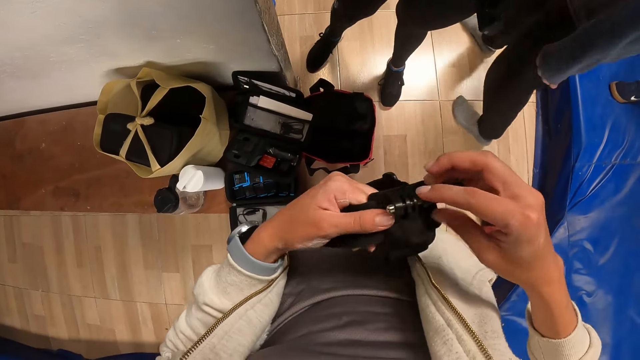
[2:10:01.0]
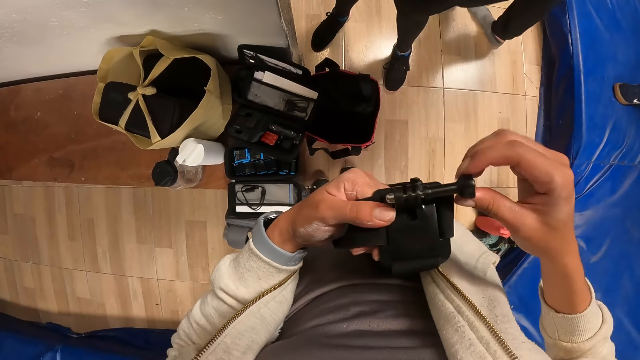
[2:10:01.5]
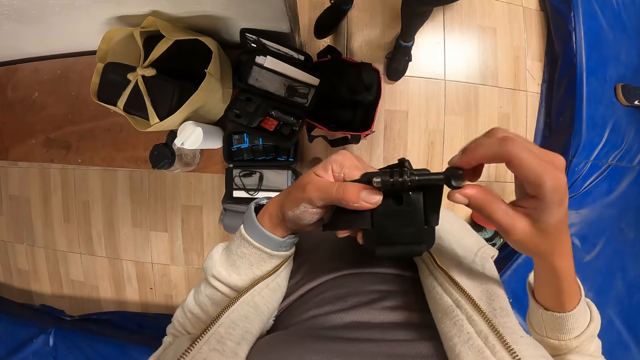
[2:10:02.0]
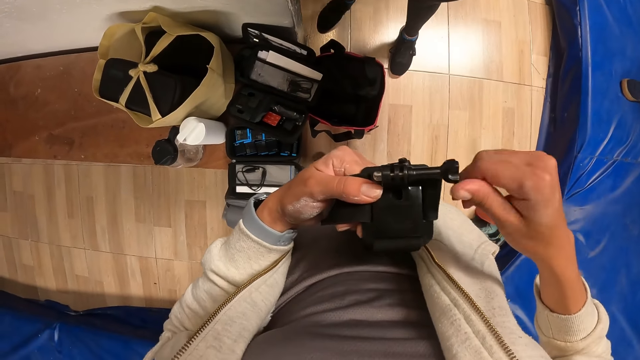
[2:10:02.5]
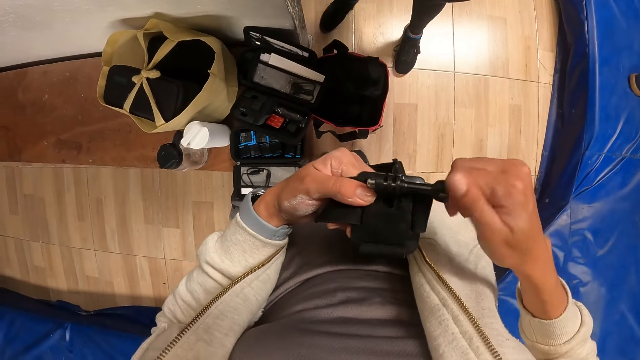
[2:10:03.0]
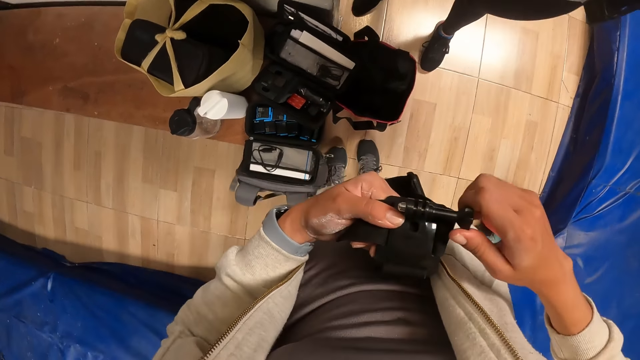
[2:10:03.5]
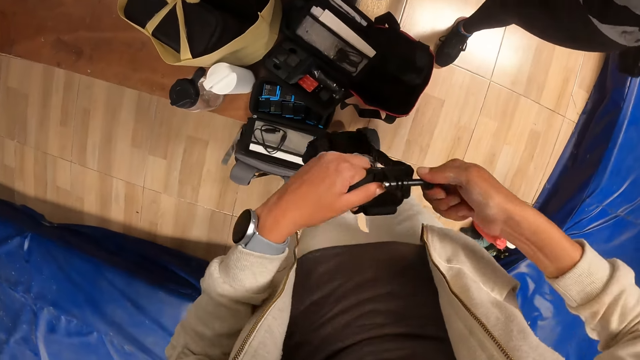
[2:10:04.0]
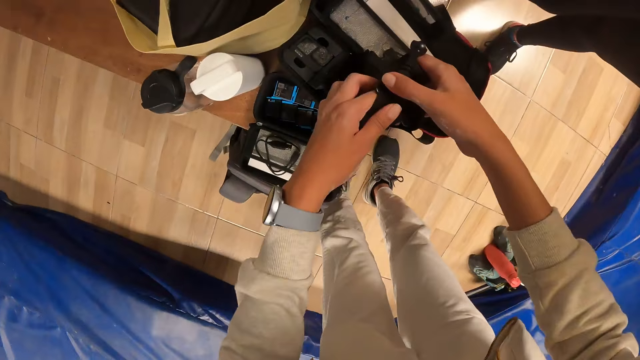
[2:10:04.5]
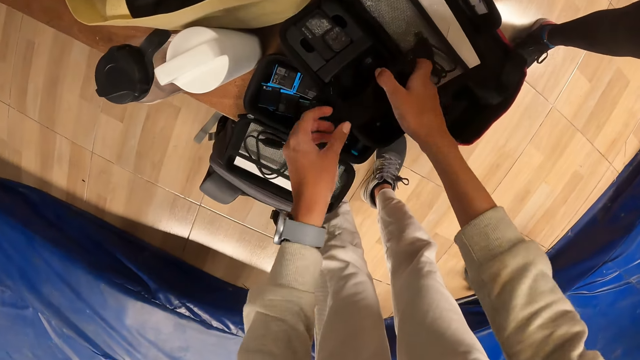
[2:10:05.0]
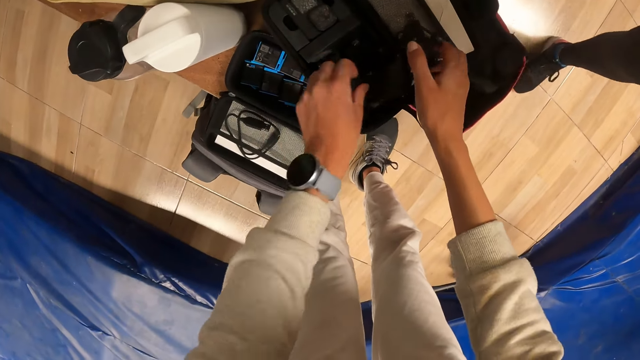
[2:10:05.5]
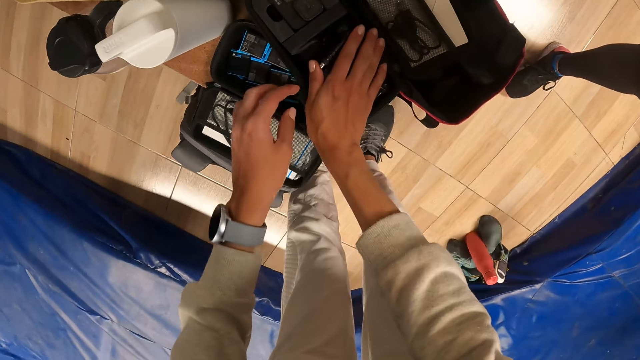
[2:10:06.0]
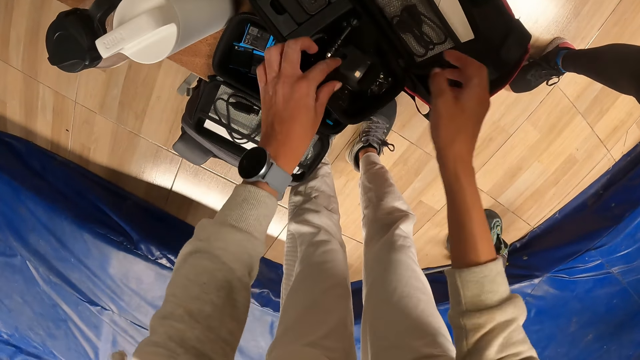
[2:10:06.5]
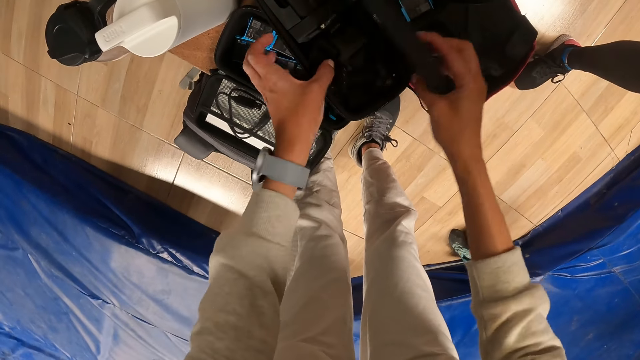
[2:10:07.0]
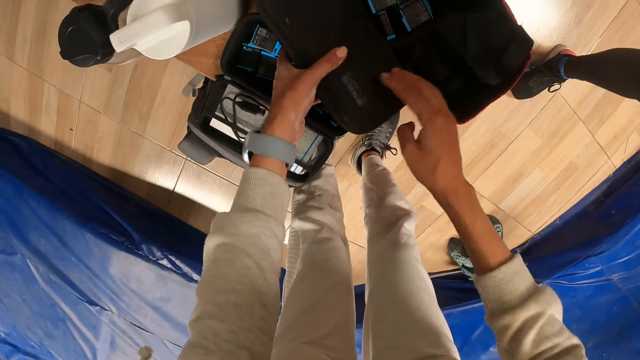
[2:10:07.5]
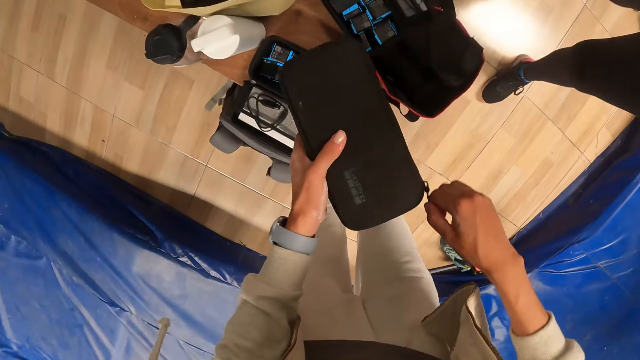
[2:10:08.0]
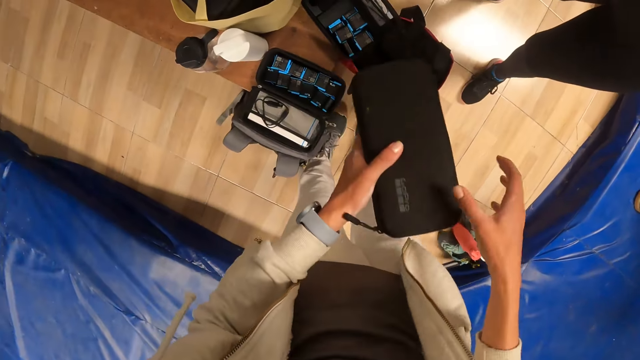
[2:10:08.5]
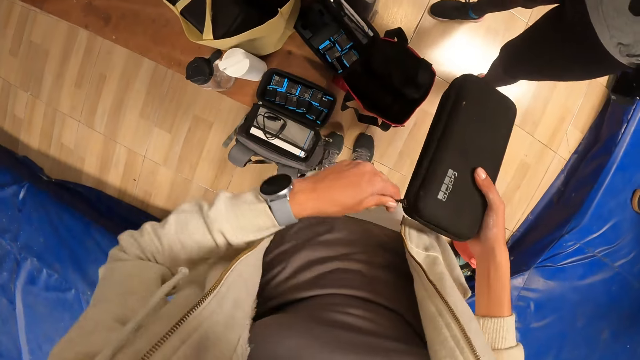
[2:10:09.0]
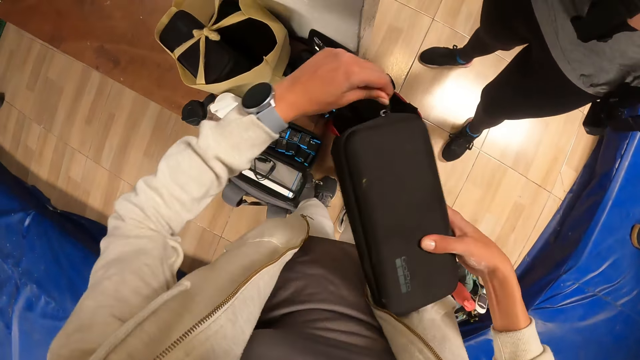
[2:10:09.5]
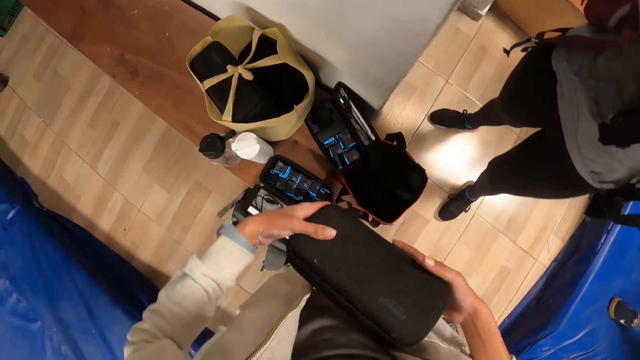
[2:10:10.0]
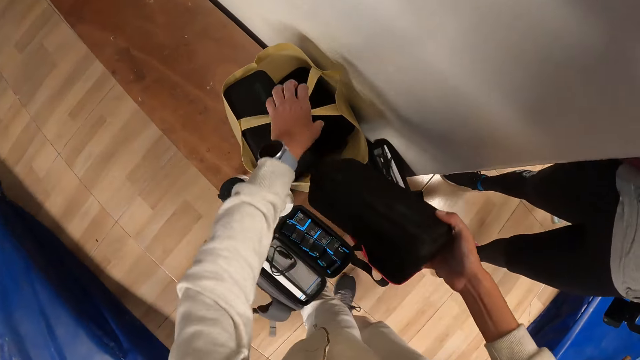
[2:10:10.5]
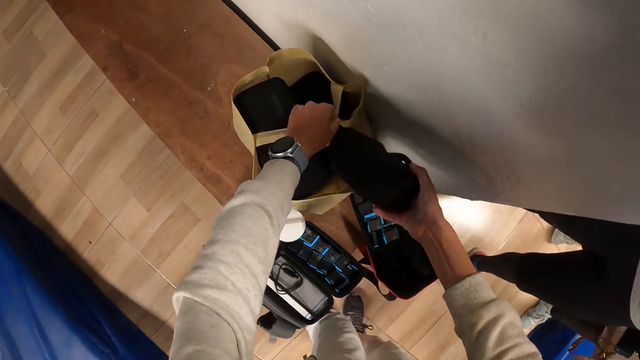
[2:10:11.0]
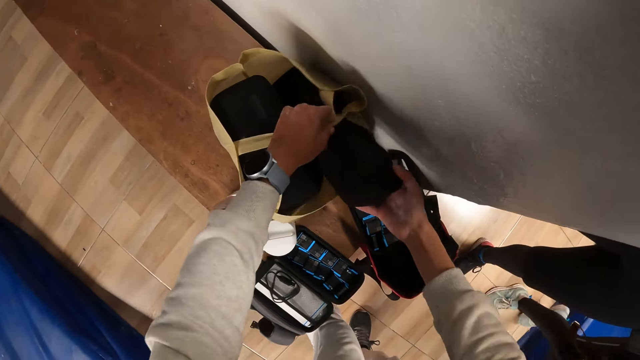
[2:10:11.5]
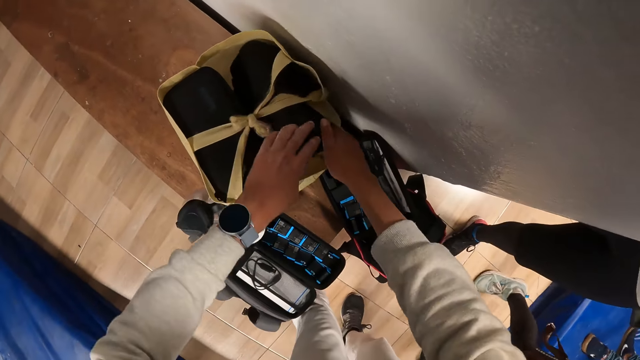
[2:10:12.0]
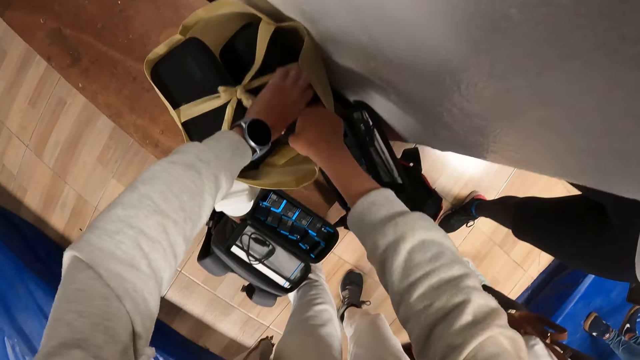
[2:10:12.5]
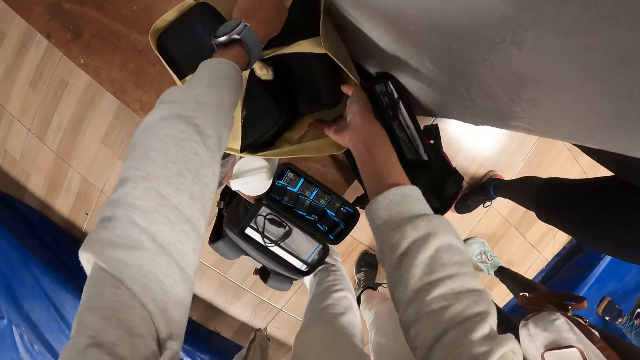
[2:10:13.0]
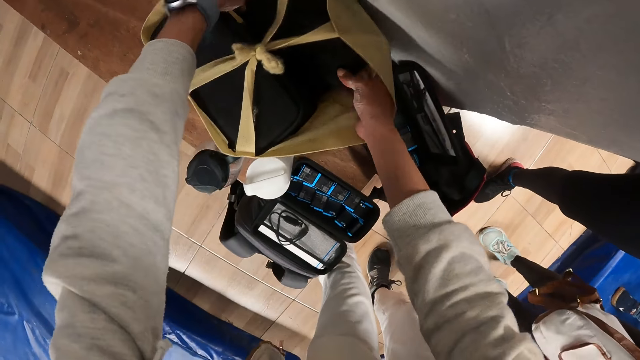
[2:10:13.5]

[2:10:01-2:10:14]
The camera wearer fixes something on the camera handle. He rotates something. He puts the head camera into the tech case with both hands. He closes the tech case with his right hand. He carries the tech case from the bench with his left hand. He zips the tech case in his hands. He holds the bag's handle on the bench with his left hand. He puts the tech case inside the shopping bag with his right hand.

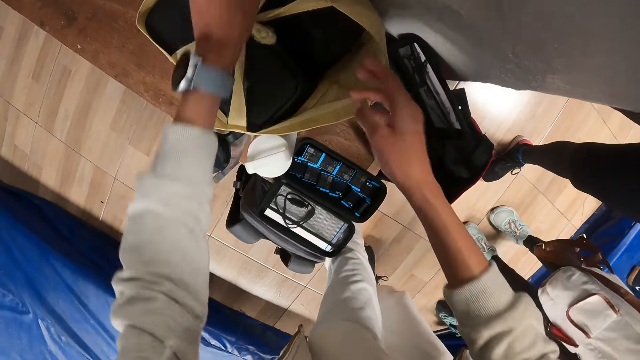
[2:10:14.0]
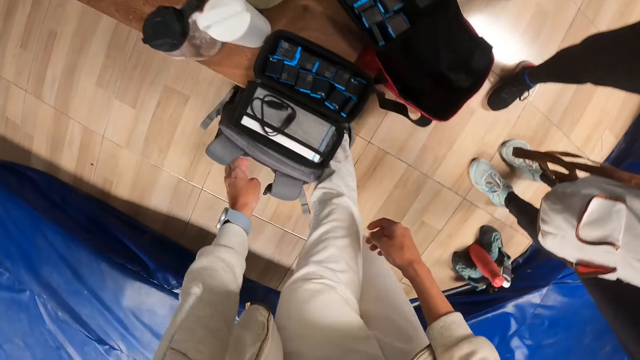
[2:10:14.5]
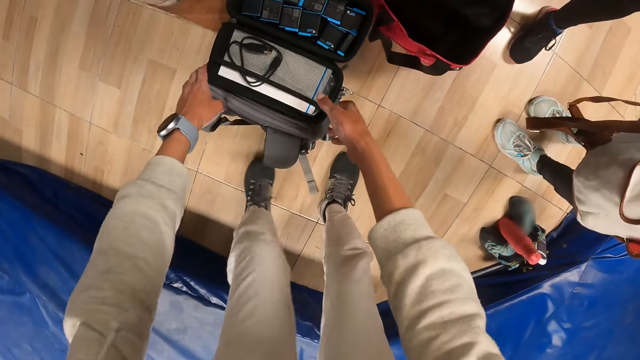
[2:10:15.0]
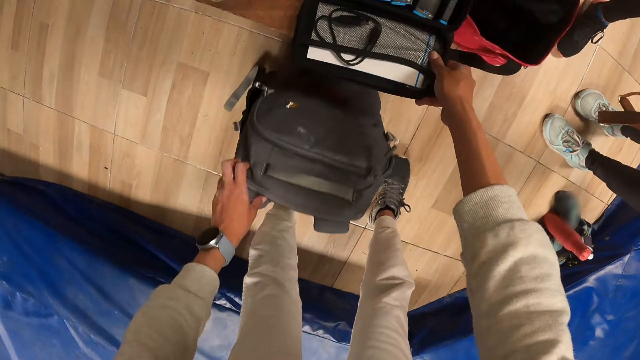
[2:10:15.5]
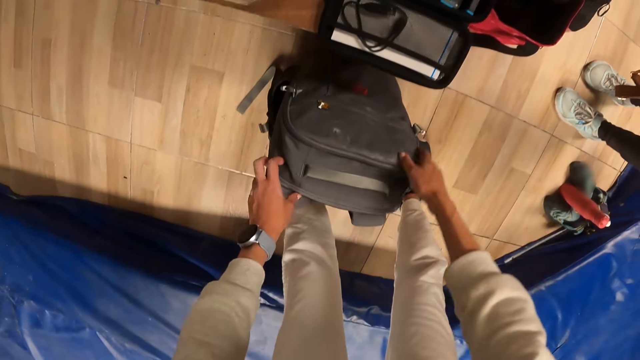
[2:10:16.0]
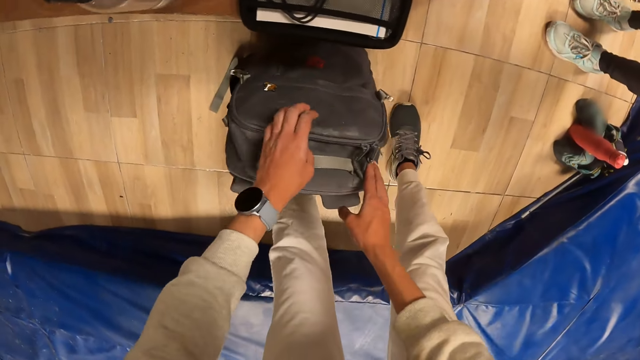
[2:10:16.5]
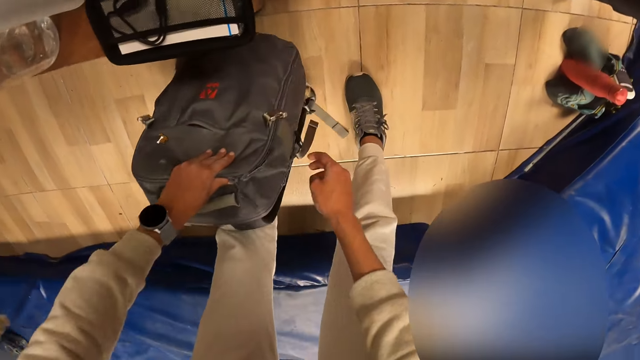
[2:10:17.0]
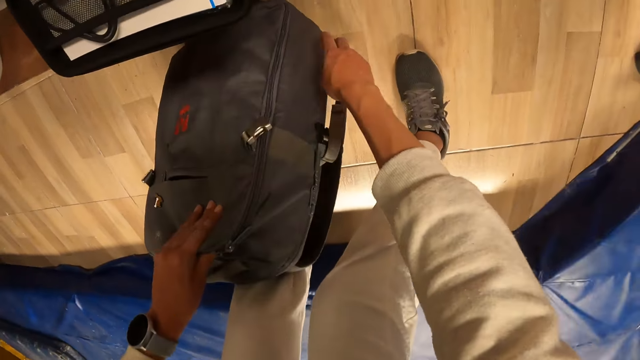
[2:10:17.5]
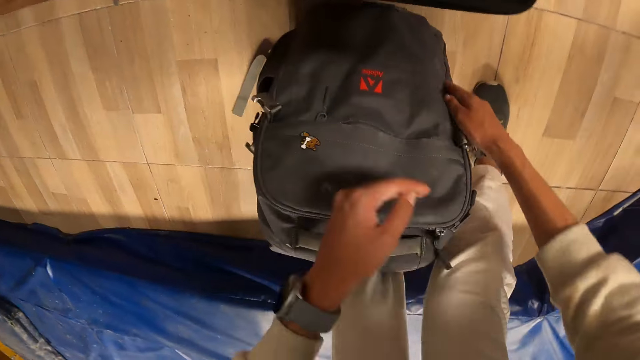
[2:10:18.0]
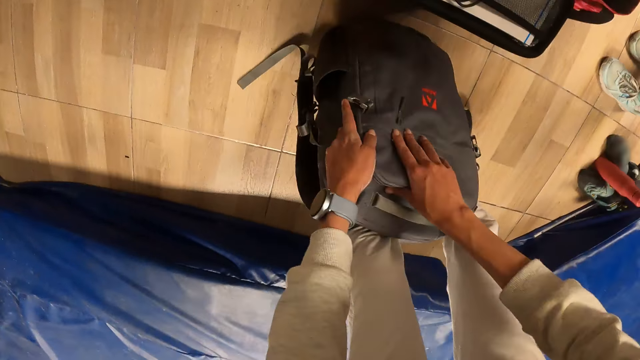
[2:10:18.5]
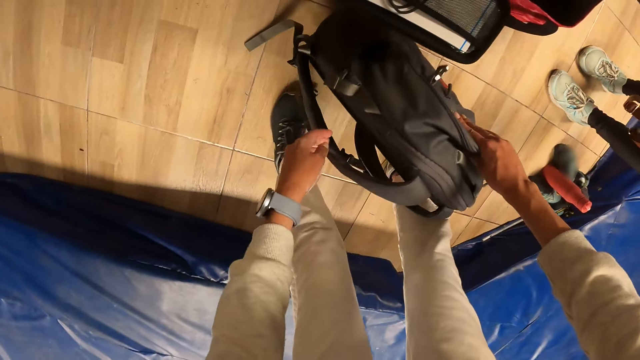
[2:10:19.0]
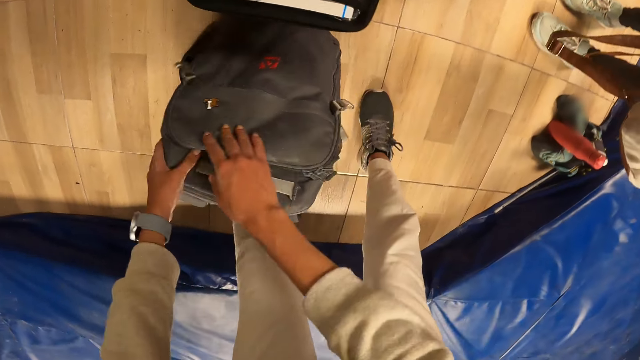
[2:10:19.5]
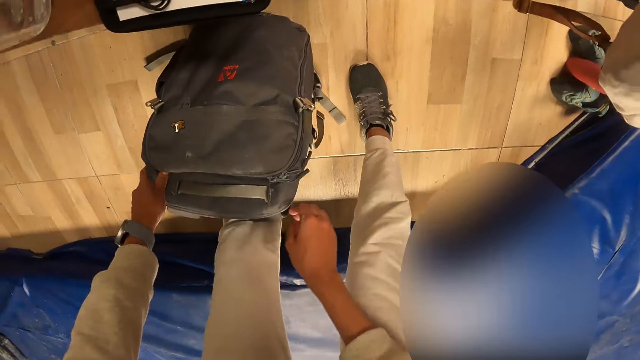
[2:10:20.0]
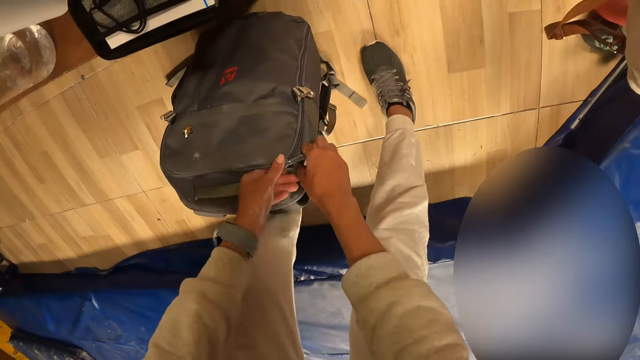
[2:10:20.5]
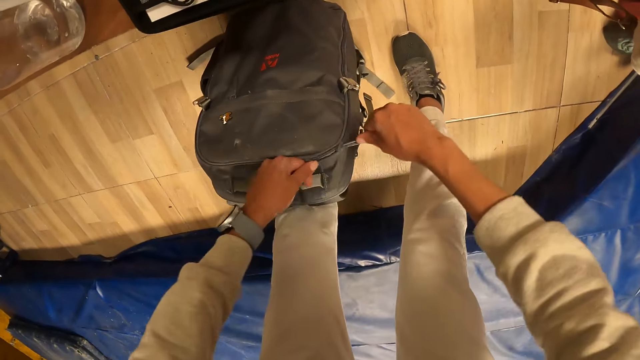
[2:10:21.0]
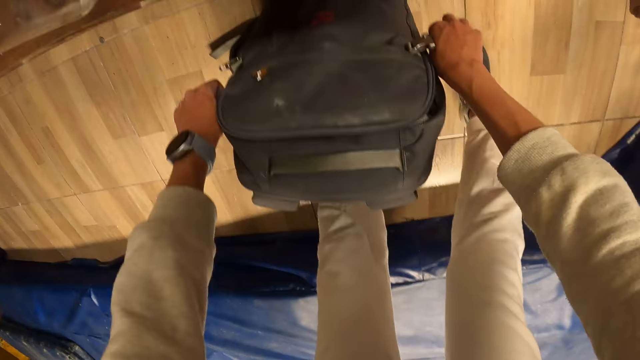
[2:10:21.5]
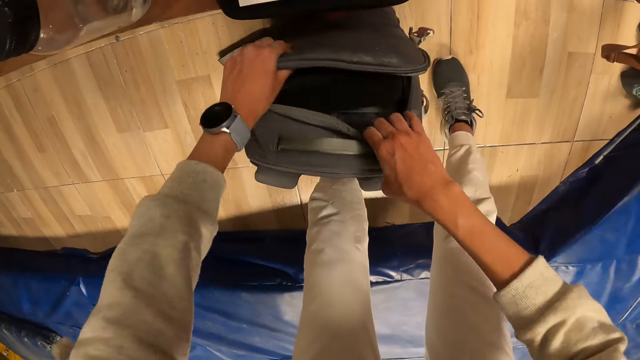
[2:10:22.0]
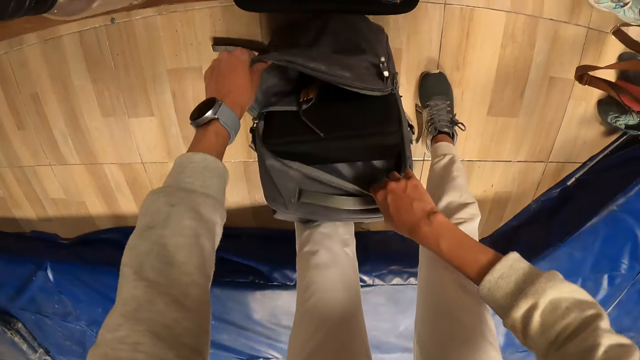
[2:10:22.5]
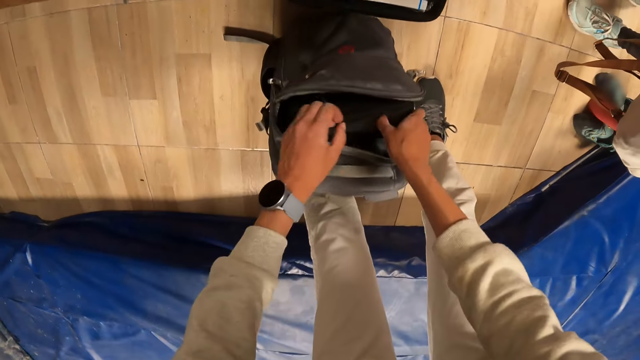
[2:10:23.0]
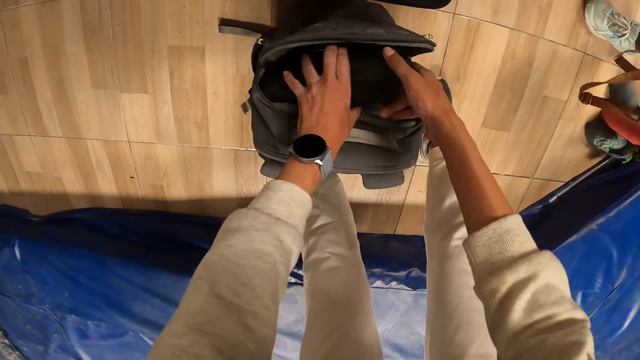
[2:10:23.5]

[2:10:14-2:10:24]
The camera wearer pulls a bag on the floor out with both hands. He picks up a backpack. He opens the bag with both hands. He looks inside the backpack. He removes a tech case from the bag with his left hand.
